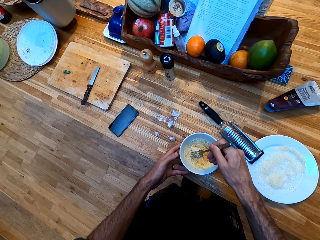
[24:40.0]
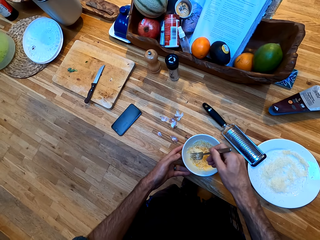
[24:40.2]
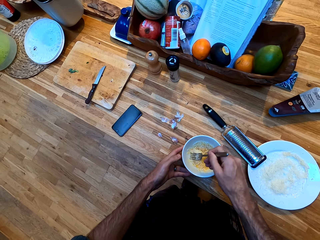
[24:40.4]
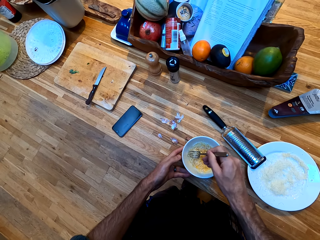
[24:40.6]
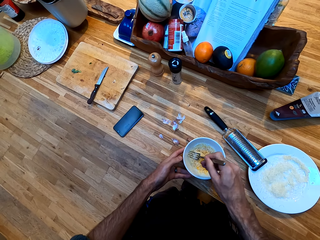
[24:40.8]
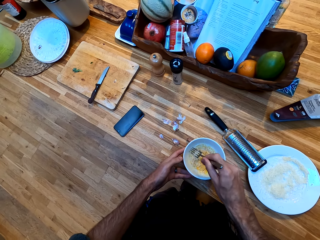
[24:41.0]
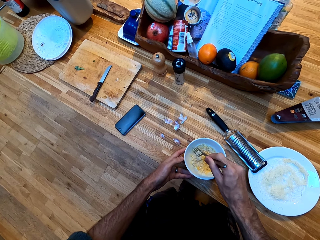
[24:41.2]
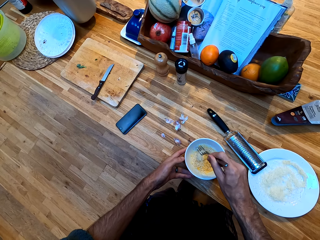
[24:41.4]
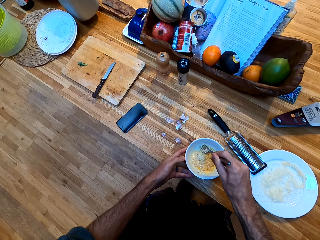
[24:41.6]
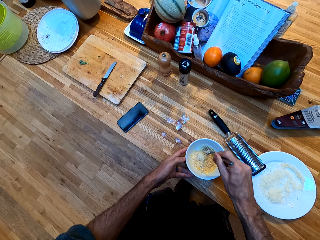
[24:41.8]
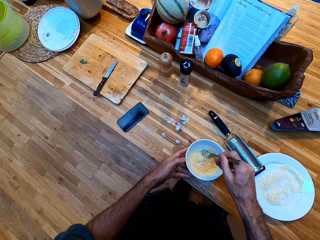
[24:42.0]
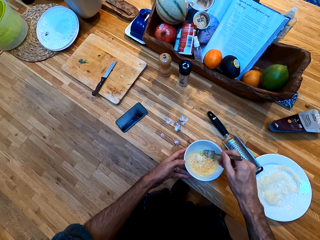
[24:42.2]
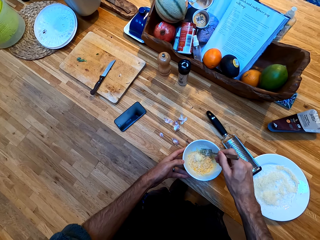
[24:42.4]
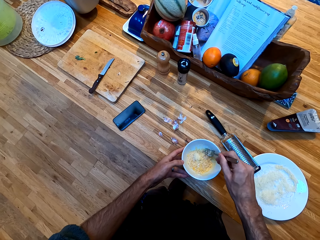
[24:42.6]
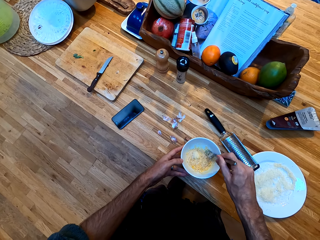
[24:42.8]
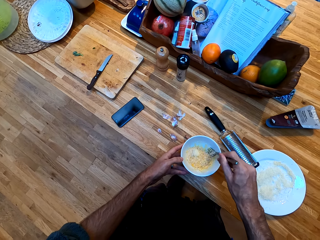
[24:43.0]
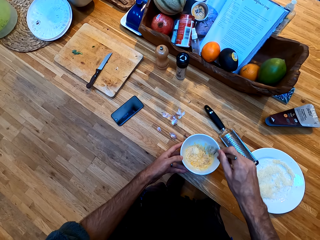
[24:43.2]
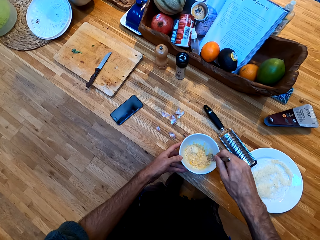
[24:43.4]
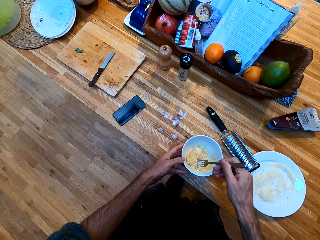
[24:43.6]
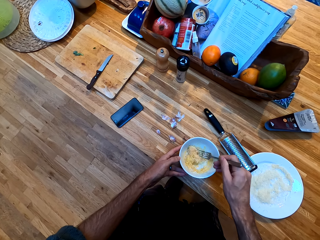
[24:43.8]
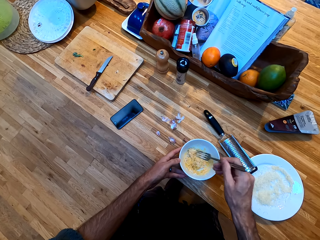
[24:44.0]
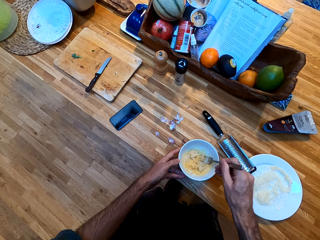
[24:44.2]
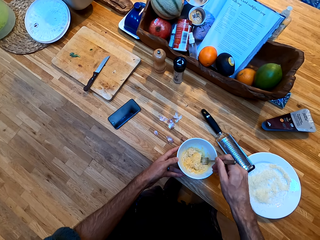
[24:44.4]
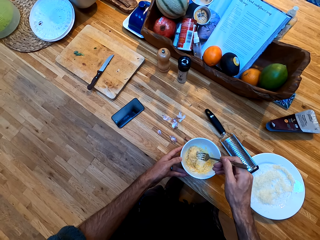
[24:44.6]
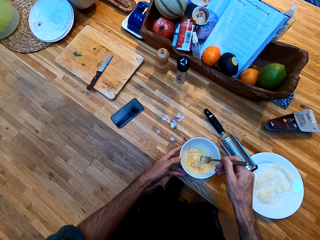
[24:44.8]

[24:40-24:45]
The camera wearer stirs eggs in a bowl with a fork.

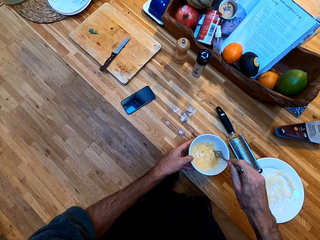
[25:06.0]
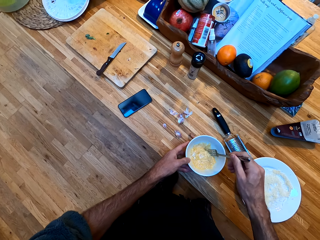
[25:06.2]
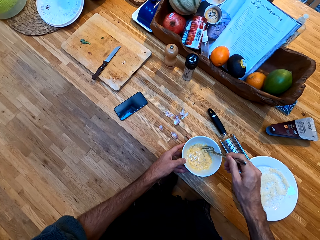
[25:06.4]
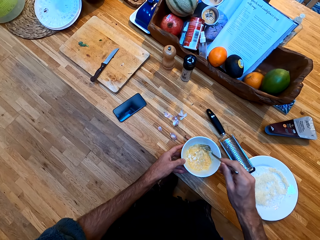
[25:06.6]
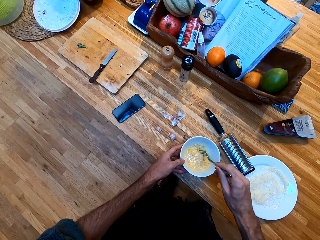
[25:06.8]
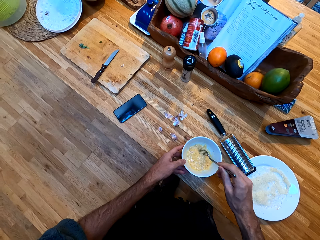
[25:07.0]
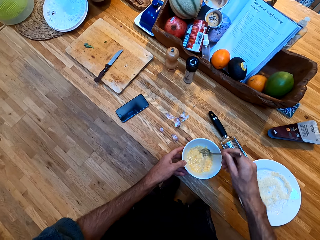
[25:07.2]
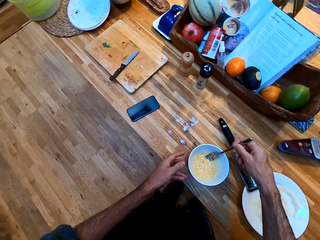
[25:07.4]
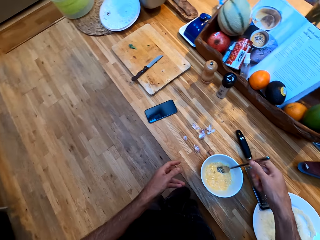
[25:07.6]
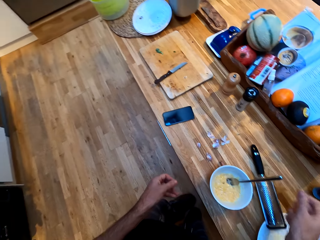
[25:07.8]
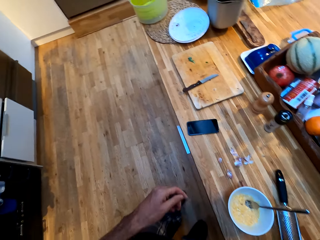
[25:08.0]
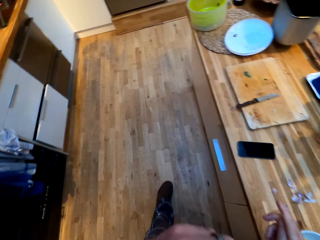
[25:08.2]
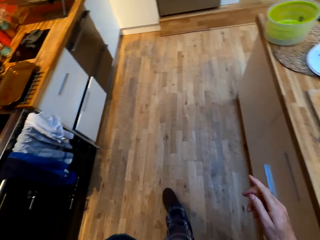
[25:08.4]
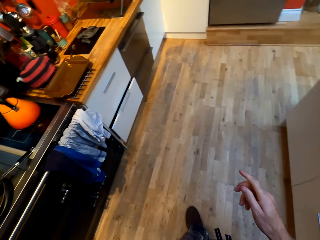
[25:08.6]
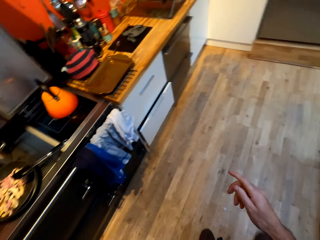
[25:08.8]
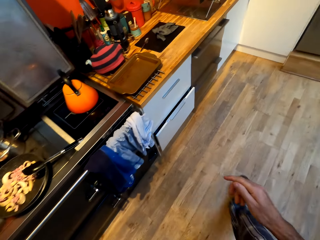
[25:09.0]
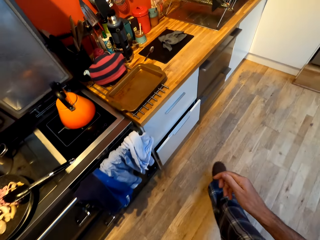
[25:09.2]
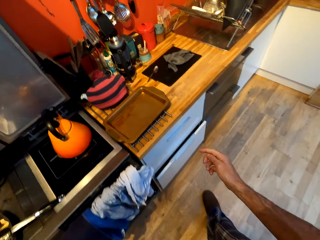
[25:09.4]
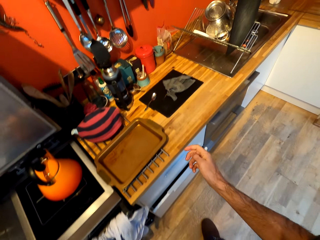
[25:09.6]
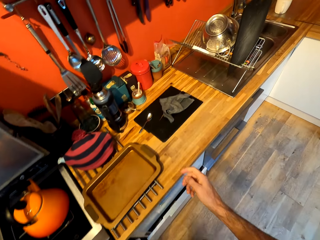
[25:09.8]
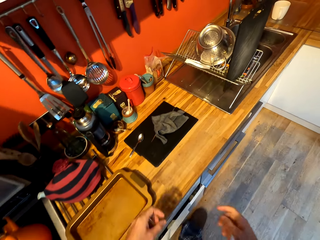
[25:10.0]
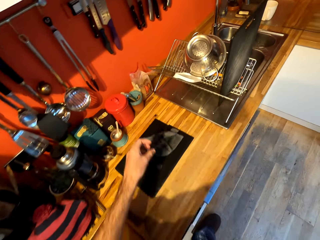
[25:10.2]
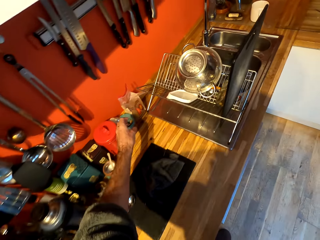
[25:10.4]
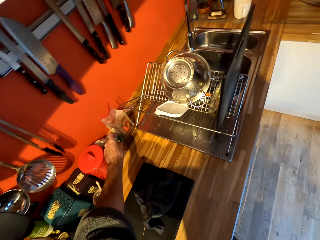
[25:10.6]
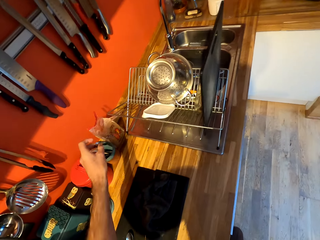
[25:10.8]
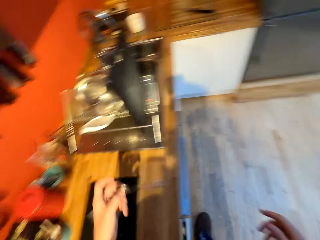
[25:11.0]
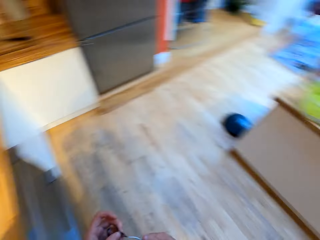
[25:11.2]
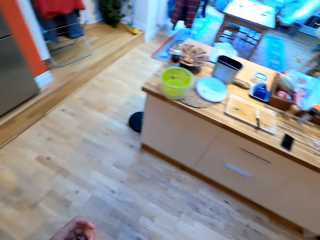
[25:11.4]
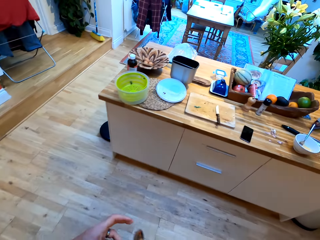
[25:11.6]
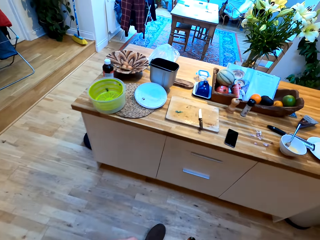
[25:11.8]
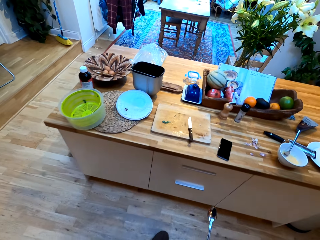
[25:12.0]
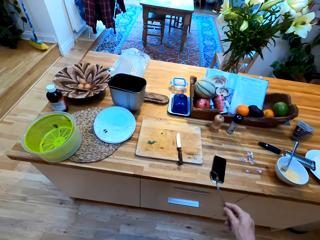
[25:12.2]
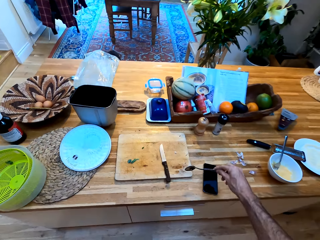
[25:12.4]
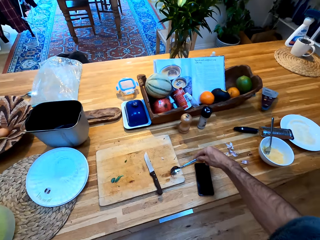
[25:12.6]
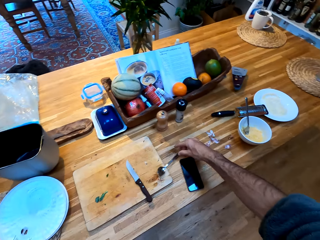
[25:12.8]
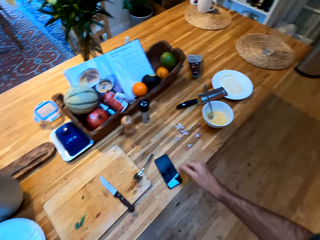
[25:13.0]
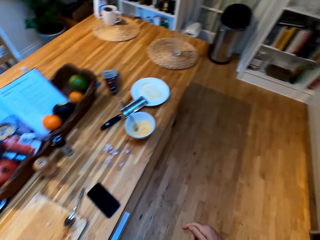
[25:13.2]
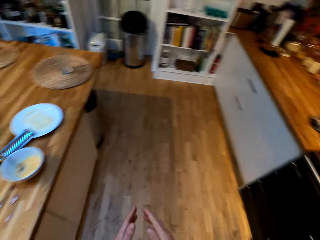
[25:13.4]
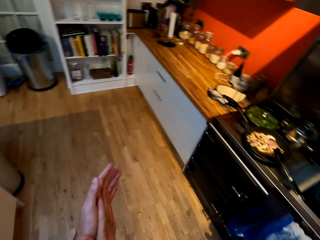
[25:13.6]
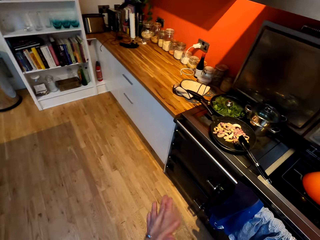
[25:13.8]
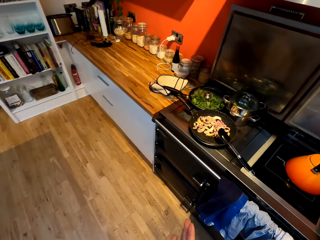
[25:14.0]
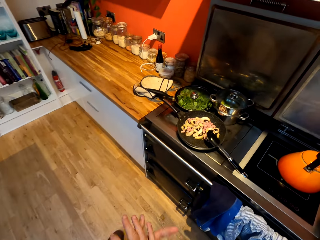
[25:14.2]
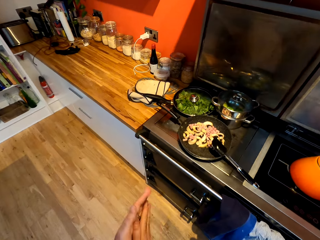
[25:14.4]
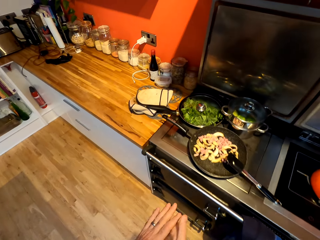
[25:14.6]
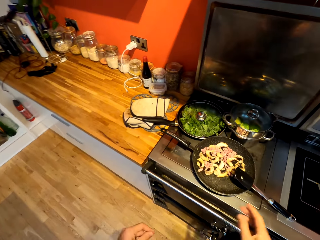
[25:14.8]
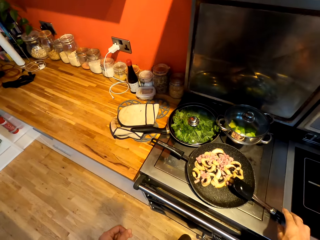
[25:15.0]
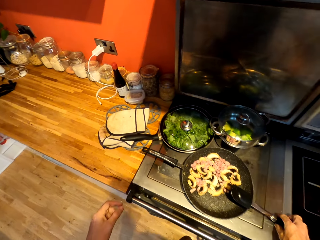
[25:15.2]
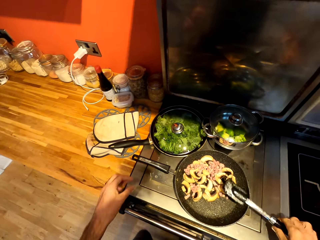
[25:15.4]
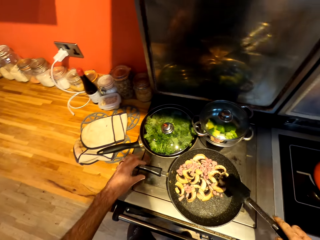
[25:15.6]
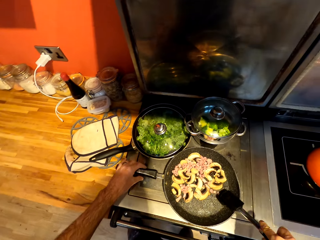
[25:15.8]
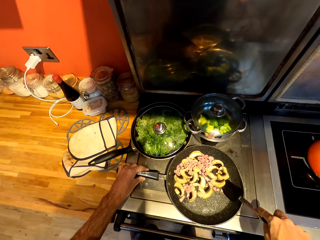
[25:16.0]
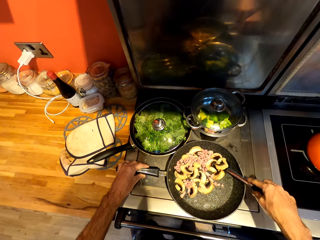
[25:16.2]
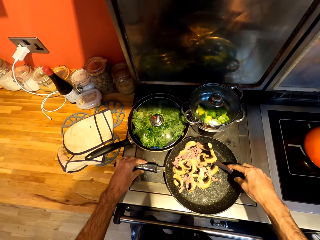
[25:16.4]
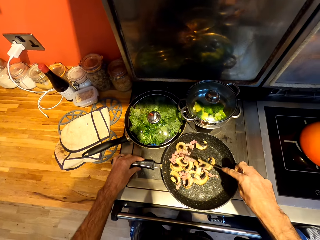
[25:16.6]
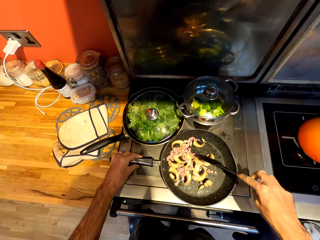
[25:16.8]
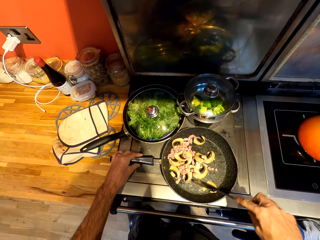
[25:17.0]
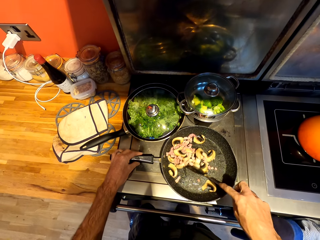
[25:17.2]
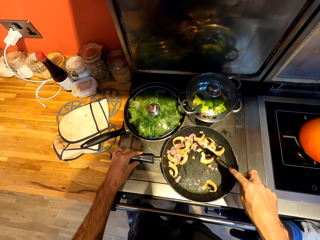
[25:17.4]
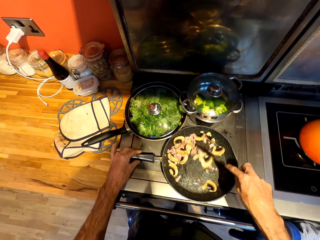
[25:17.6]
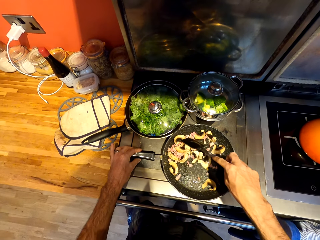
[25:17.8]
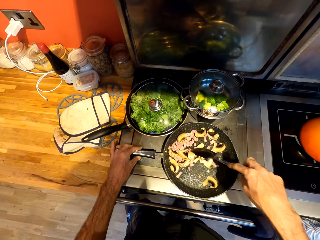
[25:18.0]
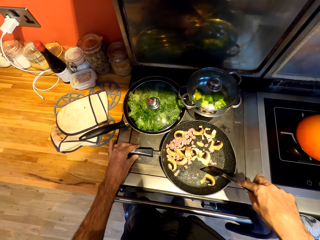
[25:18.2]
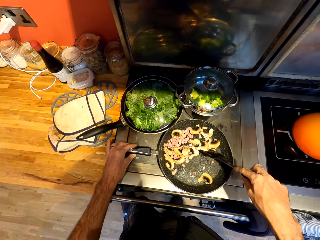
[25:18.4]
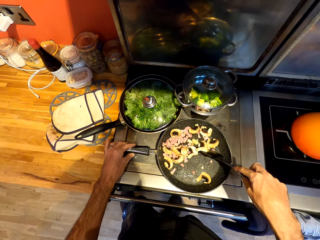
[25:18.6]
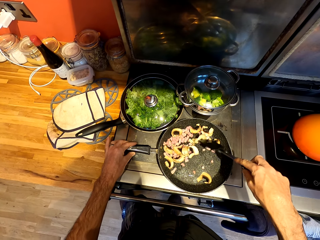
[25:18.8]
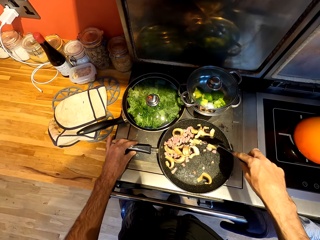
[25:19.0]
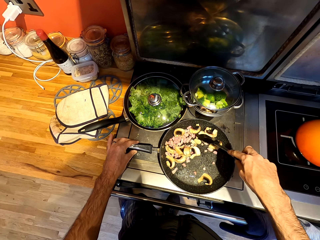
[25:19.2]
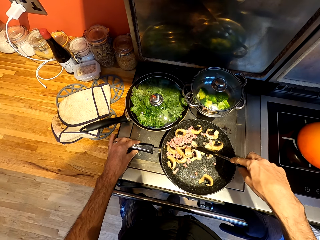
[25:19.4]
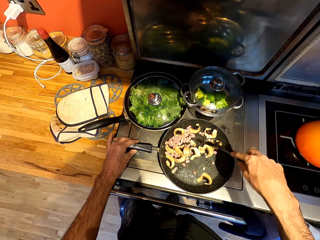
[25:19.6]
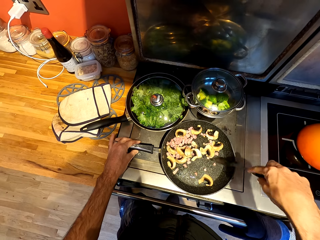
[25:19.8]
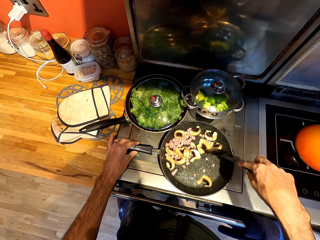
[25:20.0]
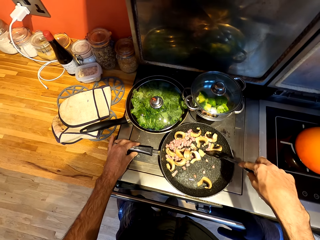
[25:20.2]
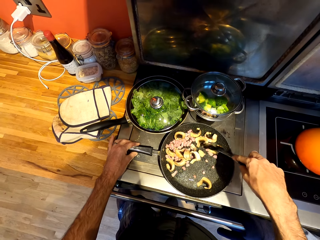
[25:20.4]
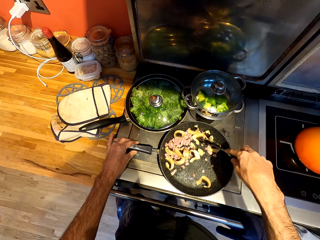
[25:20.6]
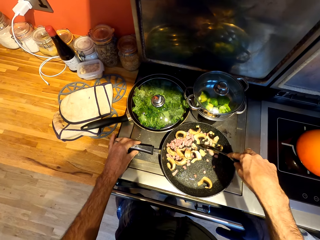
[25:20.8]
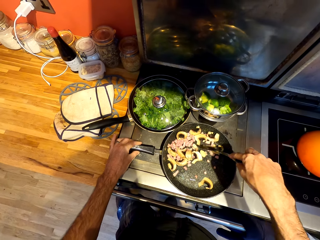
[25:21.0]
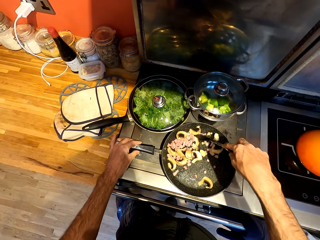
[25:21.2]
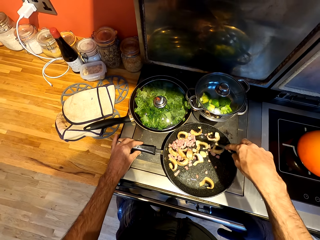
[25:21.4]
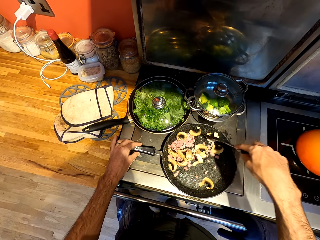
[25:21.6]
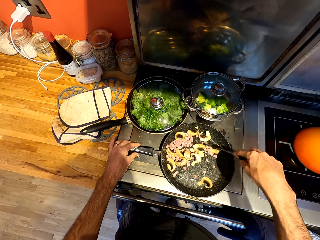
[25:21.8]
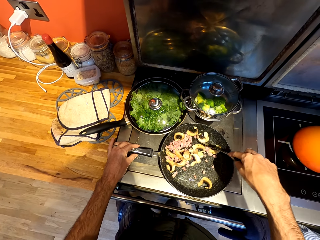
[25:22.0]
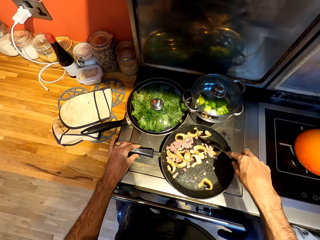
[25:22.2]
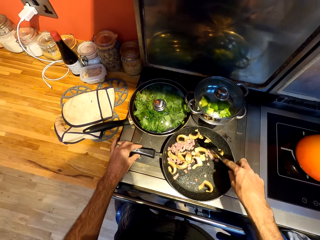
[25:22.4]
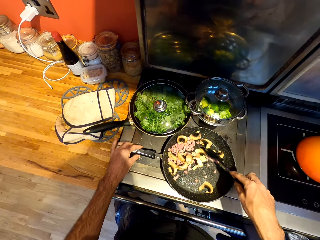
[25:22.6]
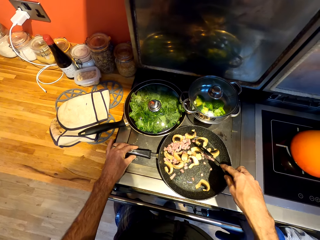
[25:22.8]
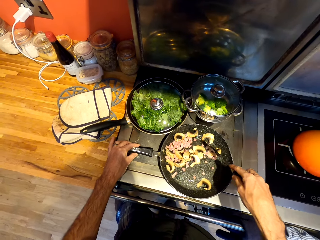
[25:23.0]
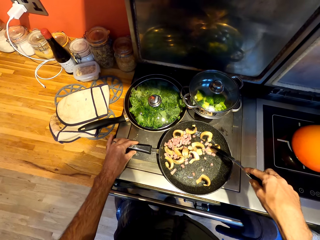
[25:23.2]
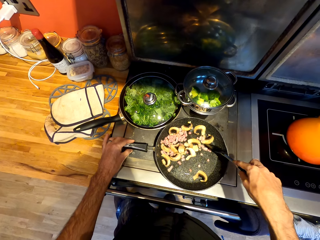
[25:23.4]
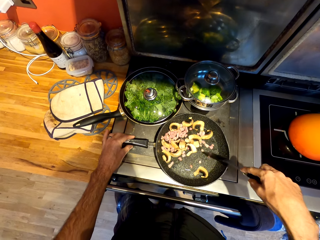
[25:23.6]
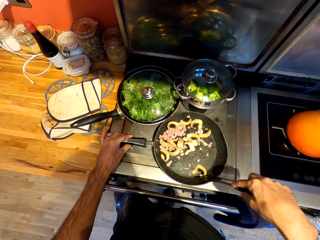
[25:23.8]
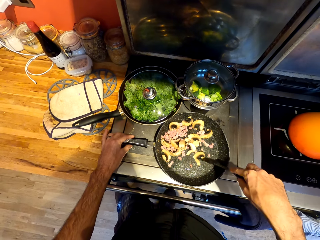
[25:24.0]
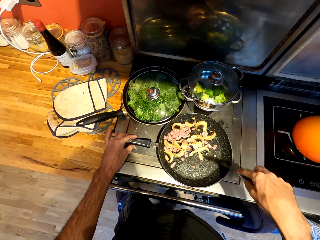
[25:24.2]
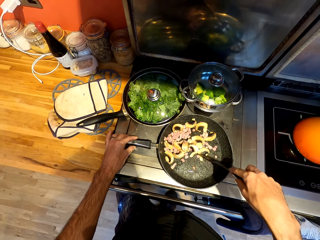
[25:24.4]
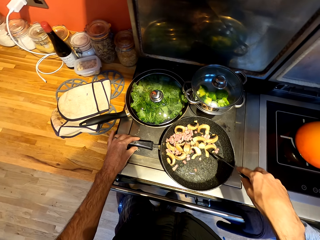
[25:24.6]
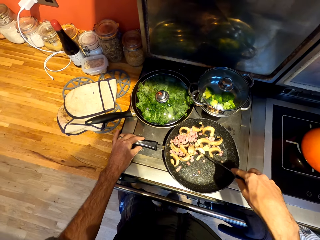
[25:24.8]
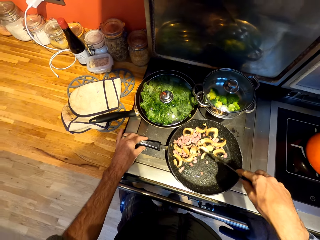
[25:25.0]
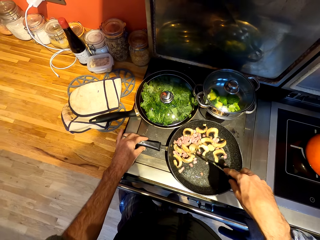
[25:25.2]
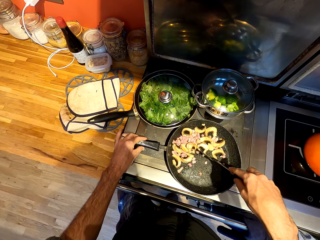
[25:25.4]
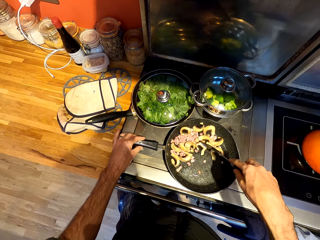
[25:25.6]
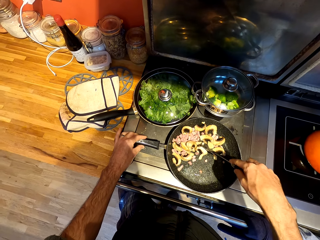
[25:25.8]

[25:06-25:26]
The camera wearer walks around a kitchen. They pick up a spoon from the counter. They walk around the kitchen. They put down the spoon on a chopping board. They walk around the kitchen. They pick up a spatula from a pan. They stir food on the pan with the spatula.
